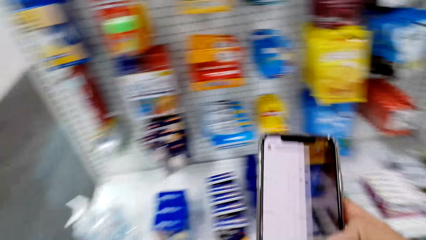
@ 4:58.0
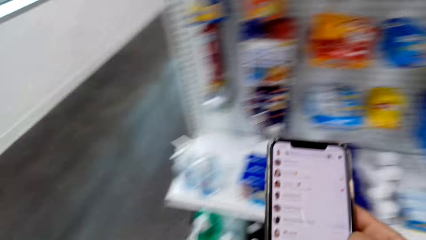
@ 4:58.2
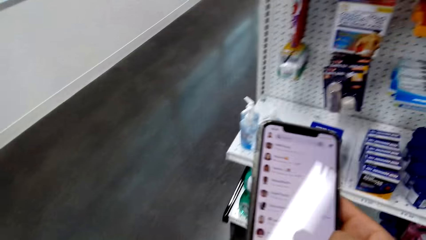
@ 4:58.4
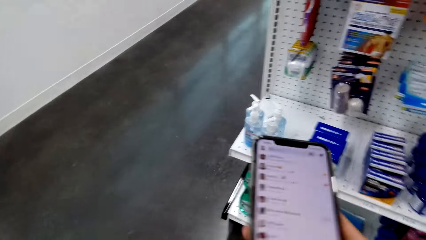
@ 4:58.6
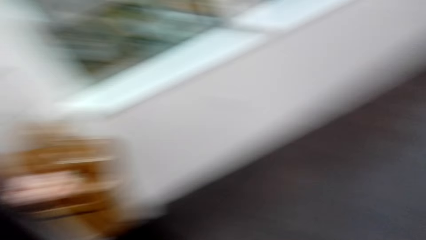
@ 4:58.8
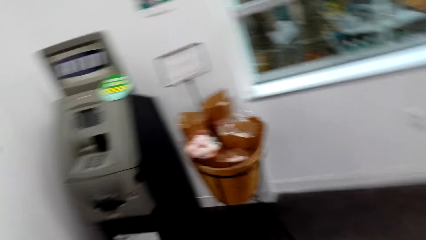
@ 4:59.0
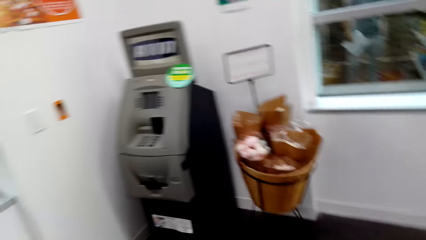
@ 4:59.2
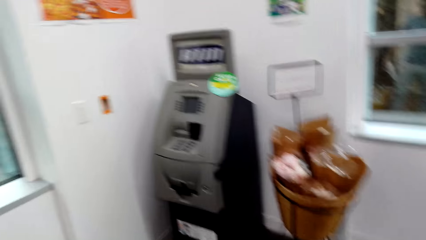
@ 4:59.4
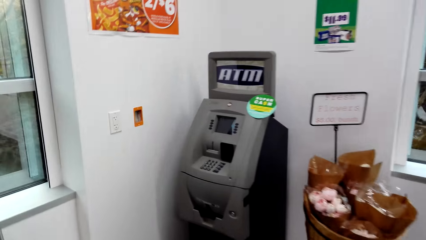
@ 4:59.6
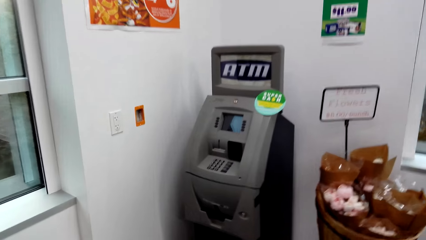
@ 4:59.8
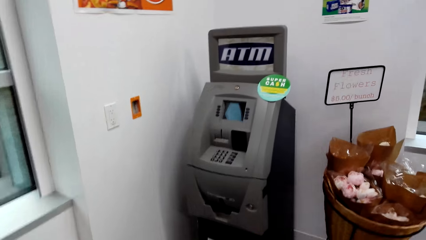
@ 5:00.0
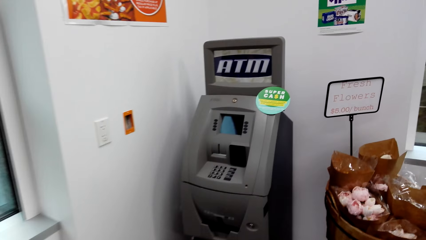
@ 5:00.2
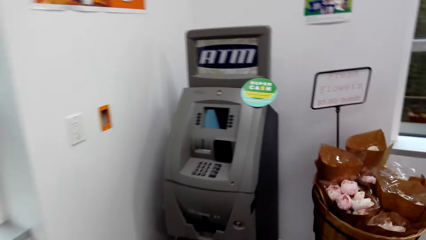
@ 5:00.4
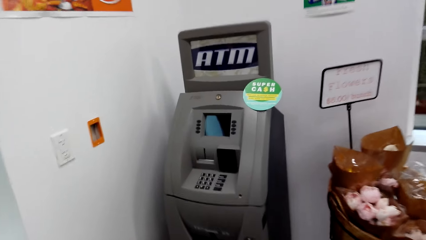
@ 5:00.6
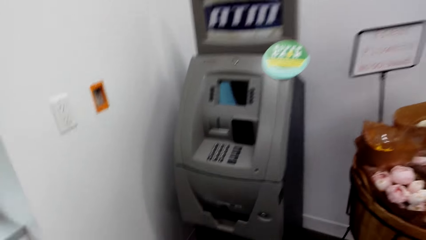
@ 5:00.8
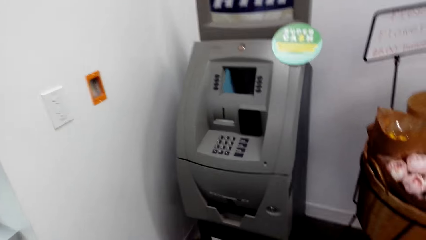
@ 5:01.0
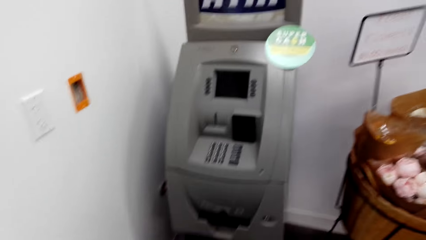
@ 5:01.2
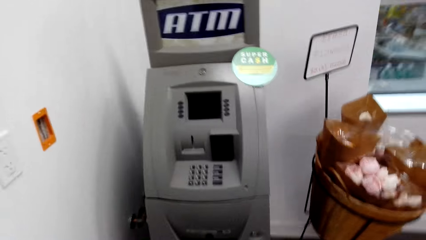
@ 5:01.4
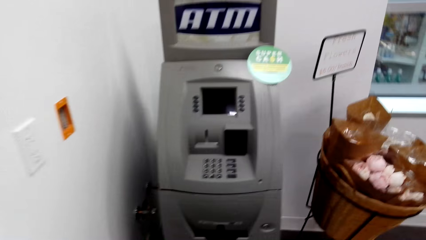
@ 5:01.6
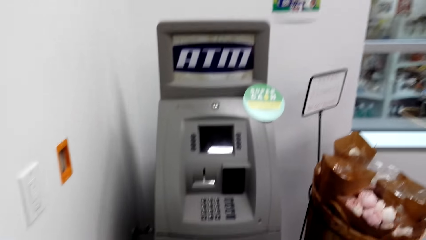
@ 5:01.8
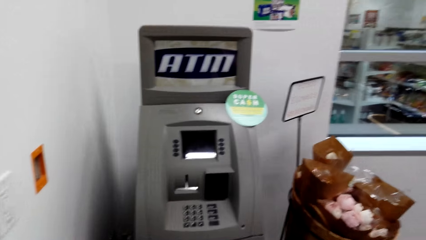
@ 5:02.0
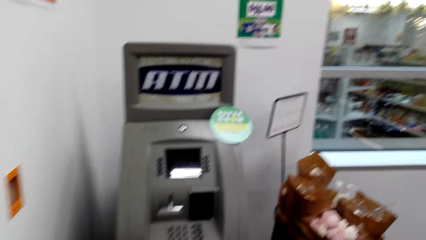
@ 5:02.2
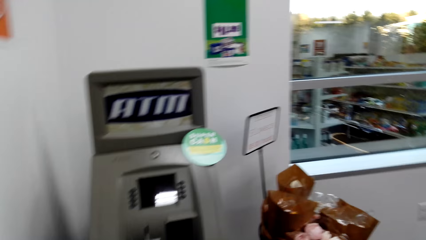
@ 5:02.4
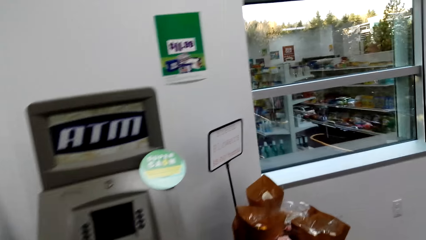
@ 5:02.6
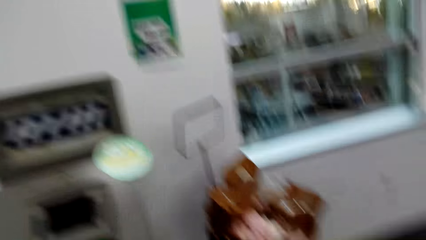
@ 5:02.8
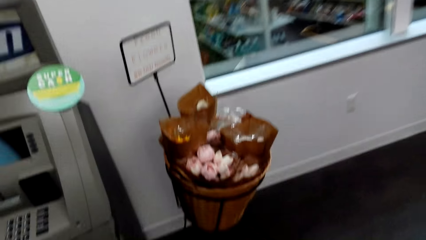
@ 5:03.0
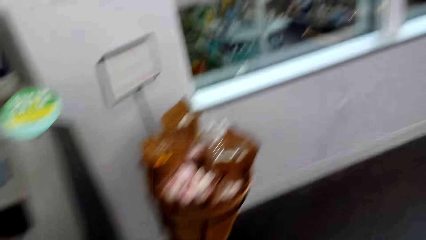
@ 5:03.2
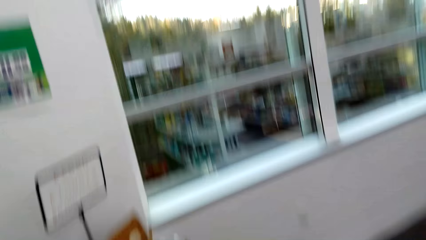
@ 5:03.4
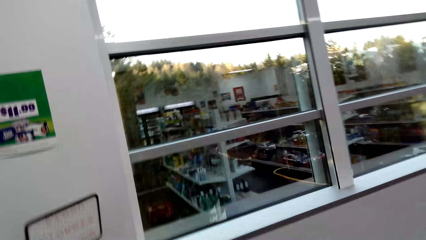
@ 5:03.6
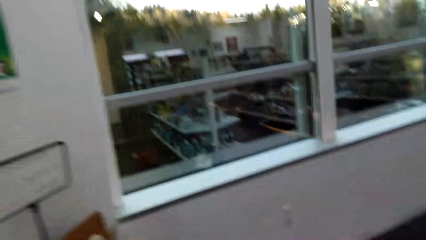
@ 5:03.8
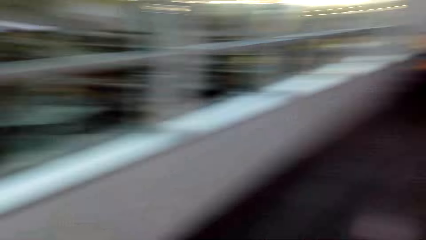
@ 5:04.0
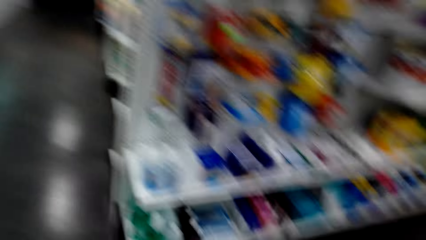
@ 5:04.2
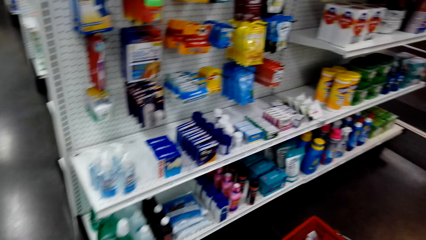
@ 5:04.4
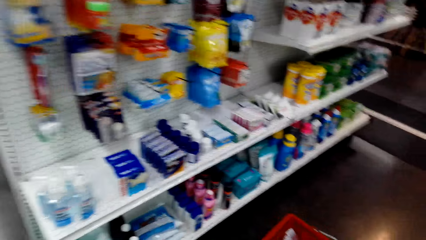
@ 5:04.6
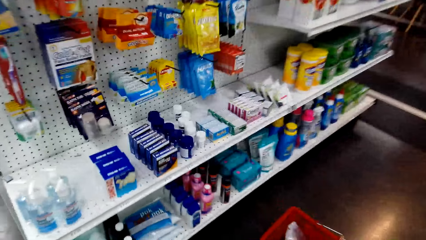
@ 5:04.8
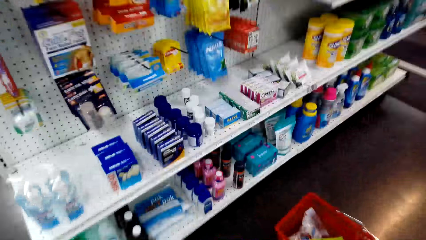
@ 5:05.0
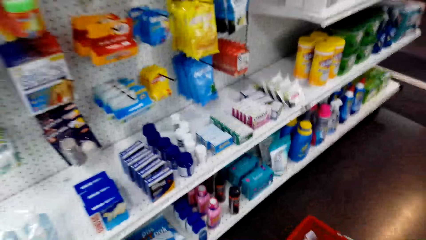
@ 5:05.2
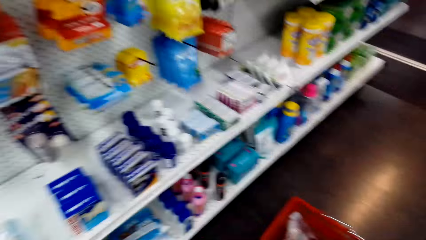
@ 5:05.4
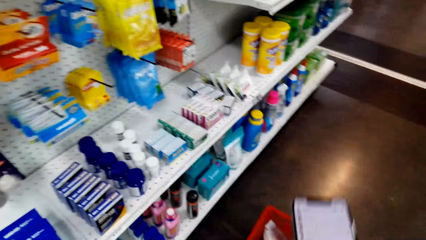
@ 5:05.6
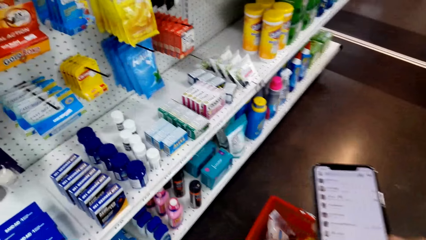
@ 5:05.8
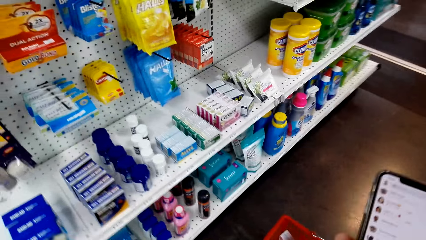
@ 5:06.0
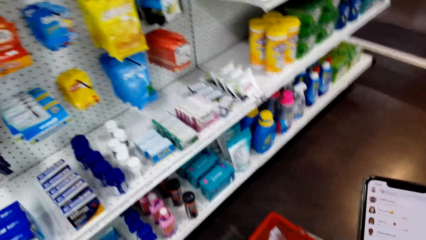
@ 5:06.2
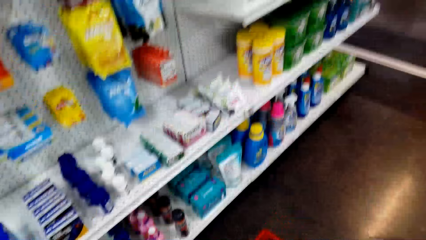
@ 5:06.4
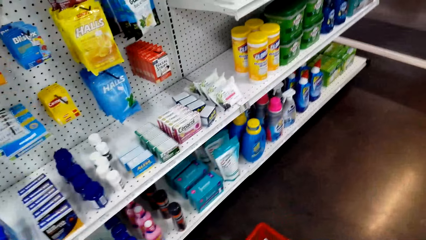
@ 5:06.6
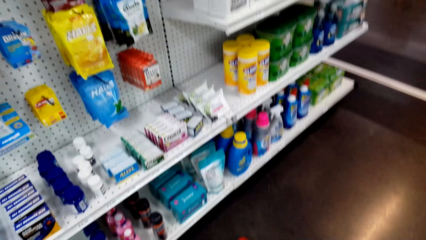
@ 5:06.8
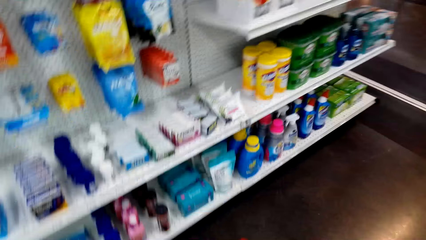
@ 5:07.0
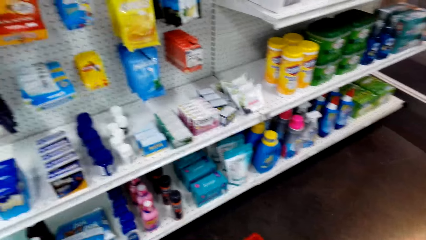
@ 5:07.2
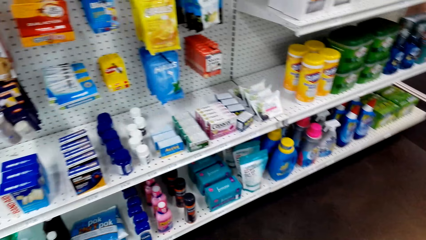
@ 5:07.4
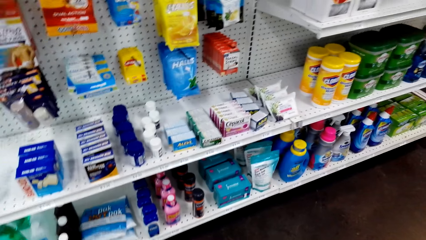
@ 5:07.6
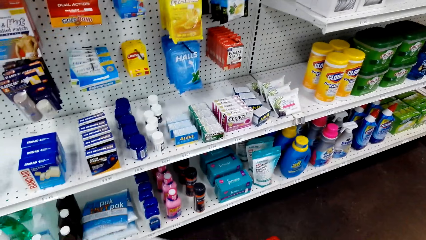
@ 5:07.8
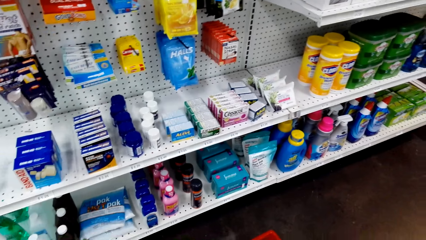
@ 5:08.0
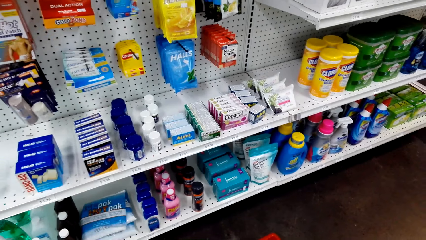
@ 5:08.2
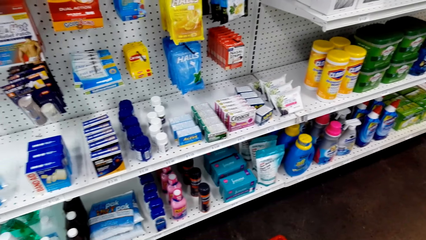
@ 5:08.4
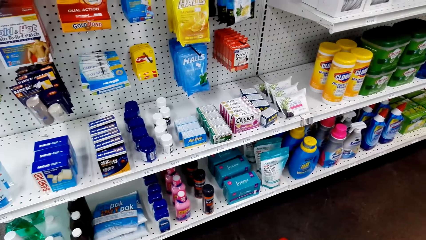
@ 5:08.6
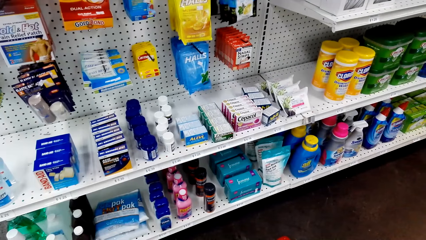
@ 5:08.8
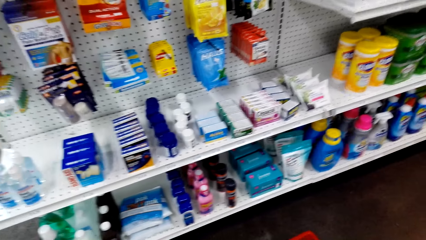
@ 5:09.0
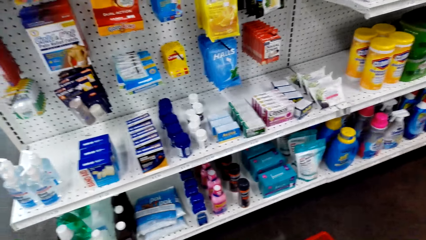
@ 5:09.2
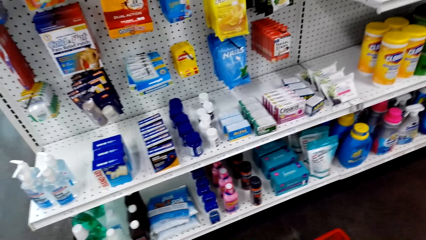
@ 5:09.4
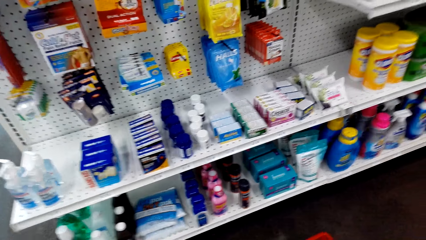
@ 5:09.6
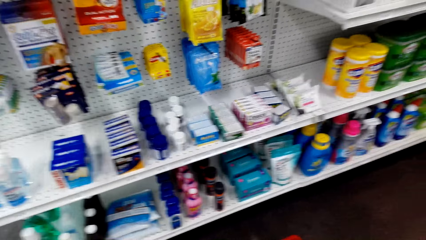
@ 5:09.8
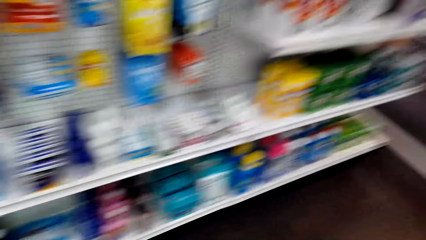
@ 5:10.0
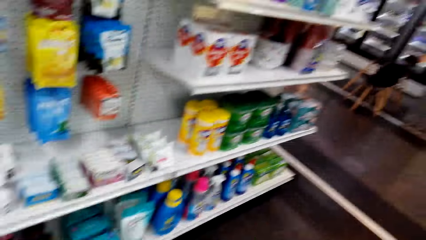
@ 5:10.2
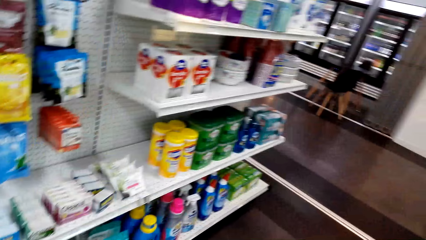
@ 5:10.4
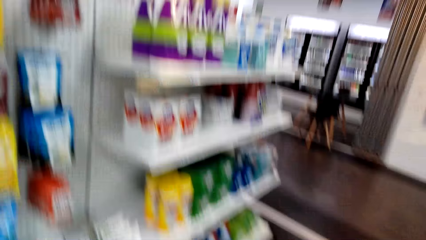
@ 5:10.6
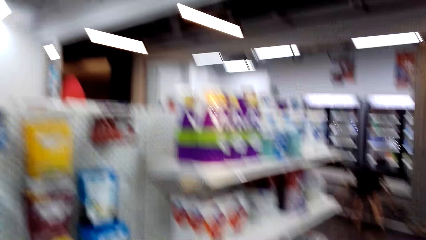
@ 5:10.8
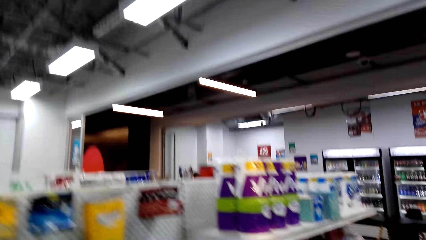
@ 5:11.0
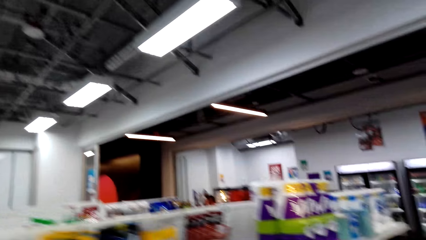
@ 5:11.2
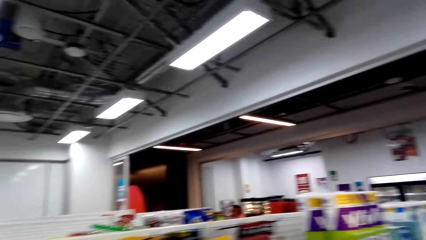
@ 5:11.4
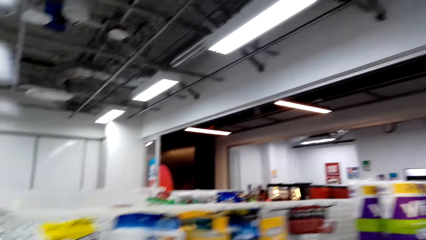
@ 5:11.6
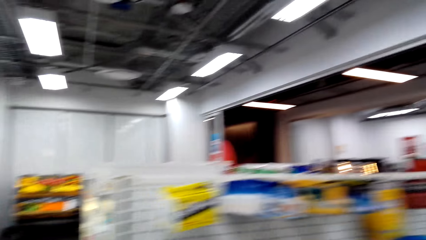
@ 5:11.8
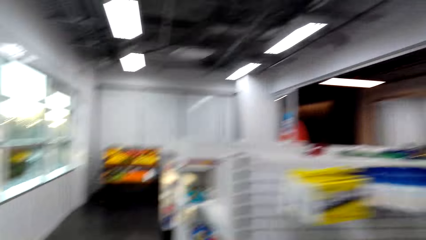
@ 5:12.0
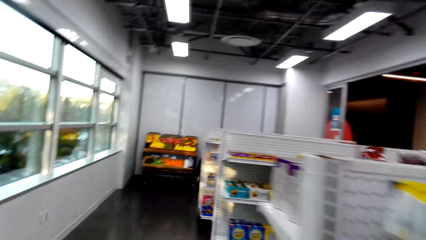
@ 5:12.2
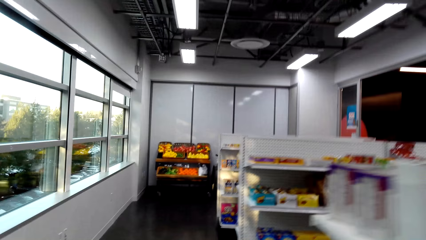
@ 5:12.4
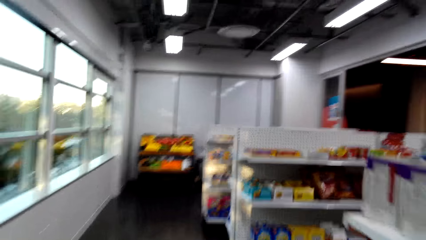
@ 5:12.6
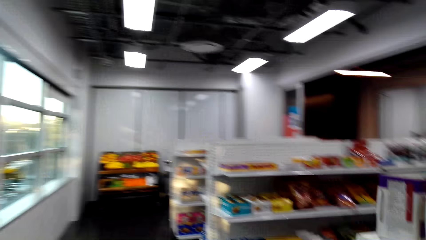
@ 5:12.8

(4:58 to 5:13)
The camera wearer walks in the supermarket. They dial the phone. They walk in the supermarket.
